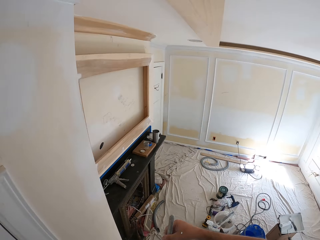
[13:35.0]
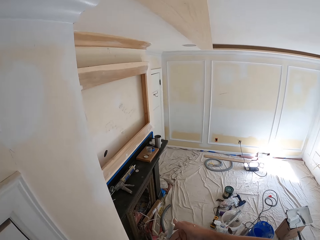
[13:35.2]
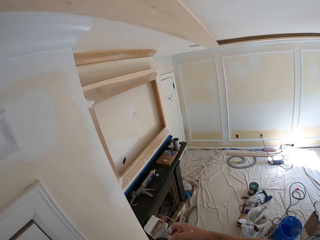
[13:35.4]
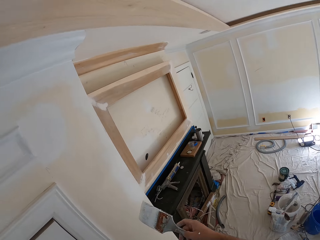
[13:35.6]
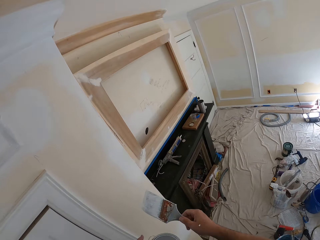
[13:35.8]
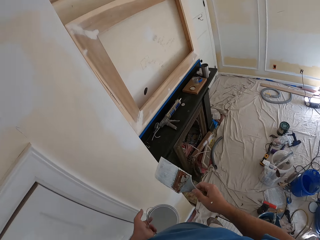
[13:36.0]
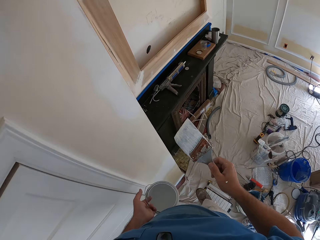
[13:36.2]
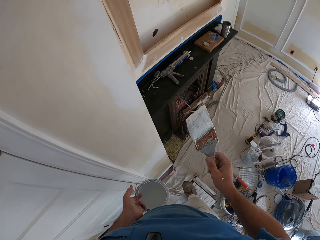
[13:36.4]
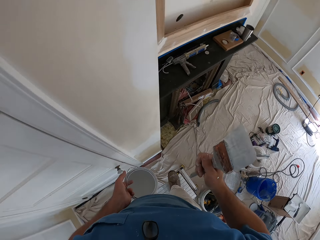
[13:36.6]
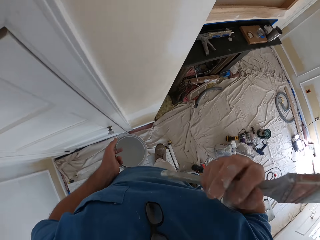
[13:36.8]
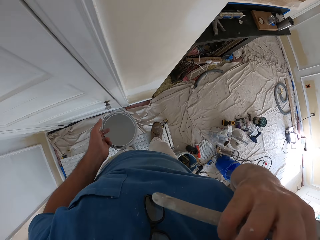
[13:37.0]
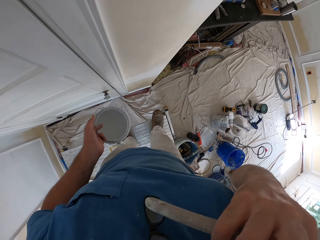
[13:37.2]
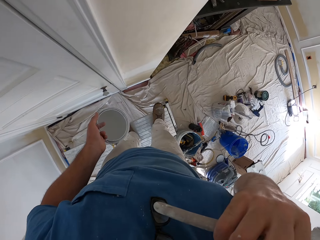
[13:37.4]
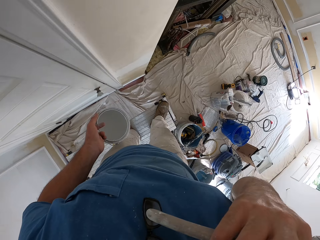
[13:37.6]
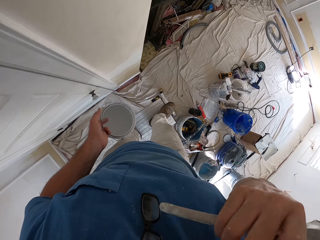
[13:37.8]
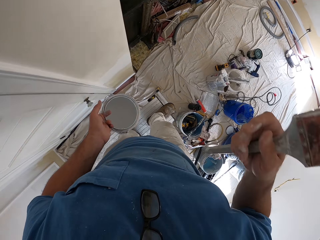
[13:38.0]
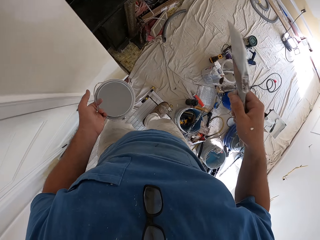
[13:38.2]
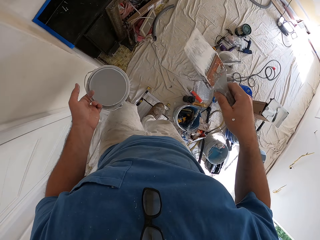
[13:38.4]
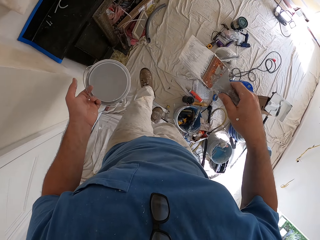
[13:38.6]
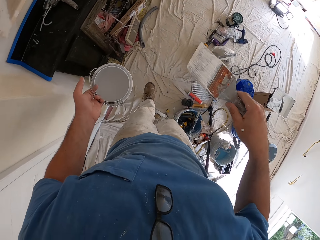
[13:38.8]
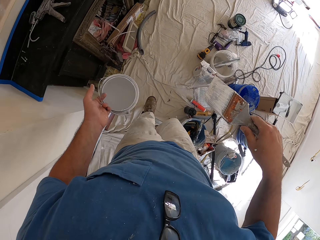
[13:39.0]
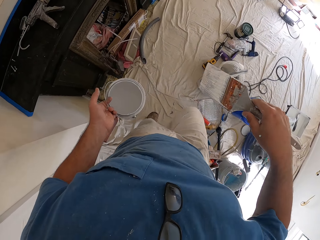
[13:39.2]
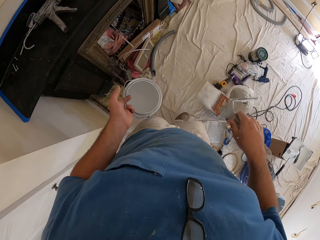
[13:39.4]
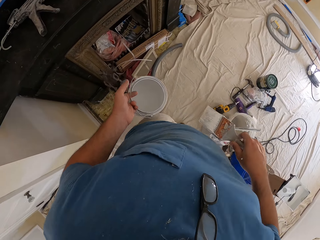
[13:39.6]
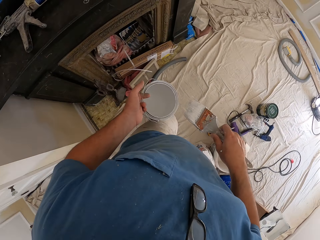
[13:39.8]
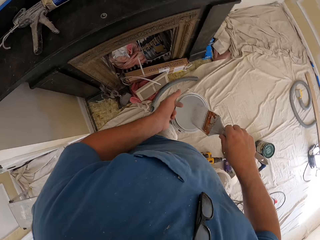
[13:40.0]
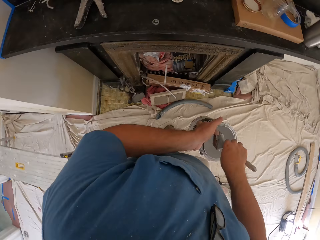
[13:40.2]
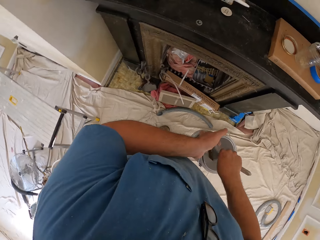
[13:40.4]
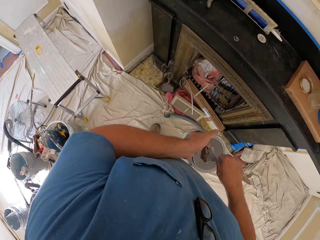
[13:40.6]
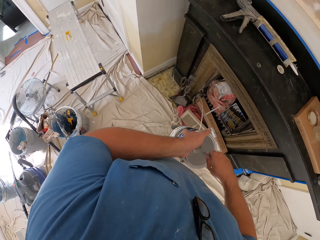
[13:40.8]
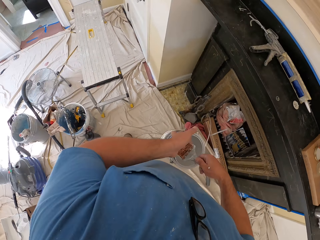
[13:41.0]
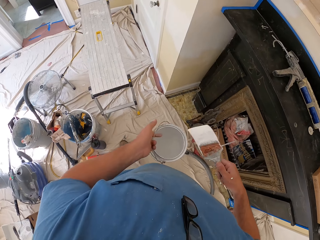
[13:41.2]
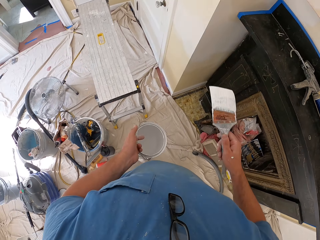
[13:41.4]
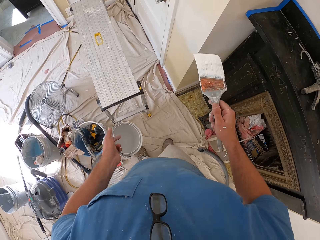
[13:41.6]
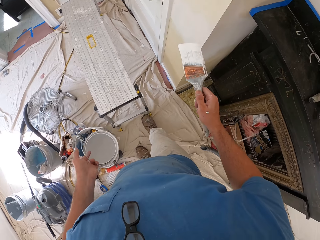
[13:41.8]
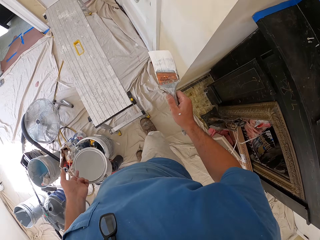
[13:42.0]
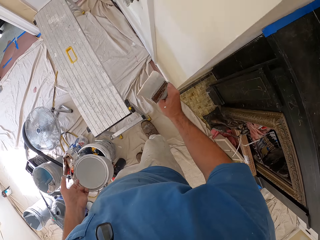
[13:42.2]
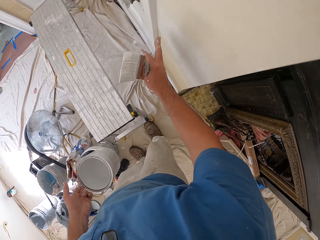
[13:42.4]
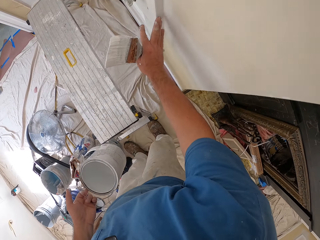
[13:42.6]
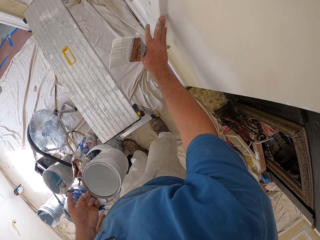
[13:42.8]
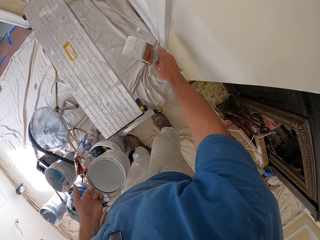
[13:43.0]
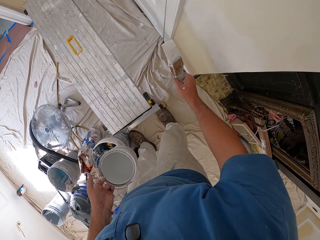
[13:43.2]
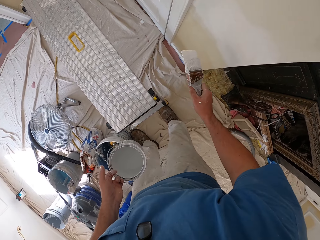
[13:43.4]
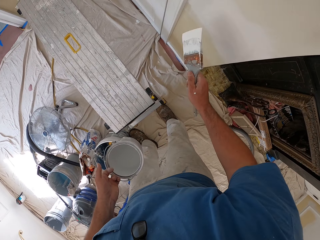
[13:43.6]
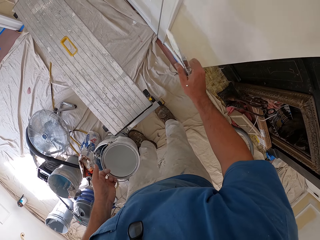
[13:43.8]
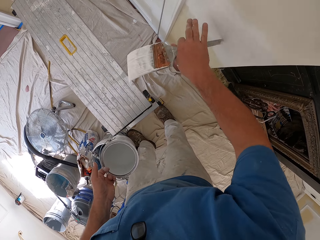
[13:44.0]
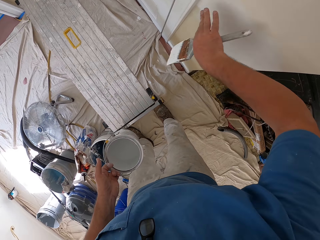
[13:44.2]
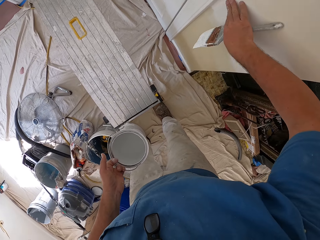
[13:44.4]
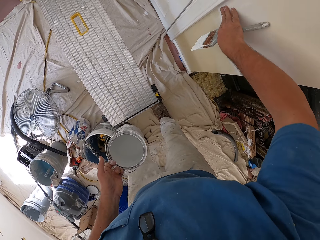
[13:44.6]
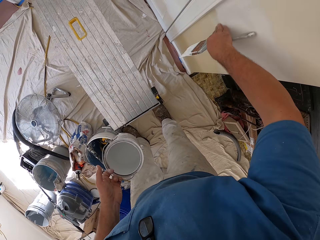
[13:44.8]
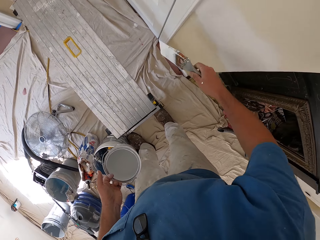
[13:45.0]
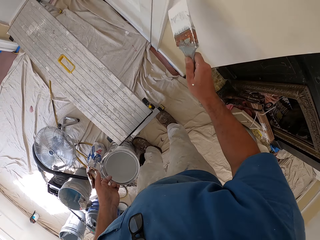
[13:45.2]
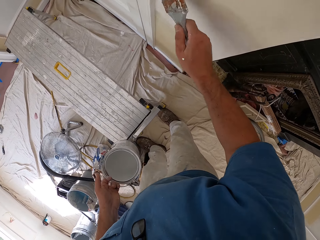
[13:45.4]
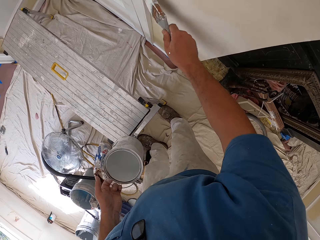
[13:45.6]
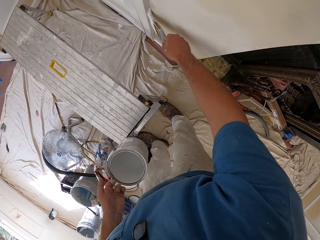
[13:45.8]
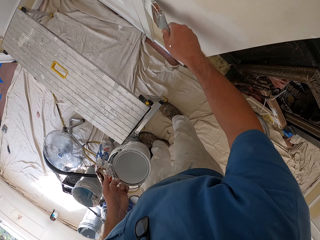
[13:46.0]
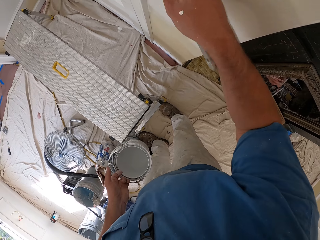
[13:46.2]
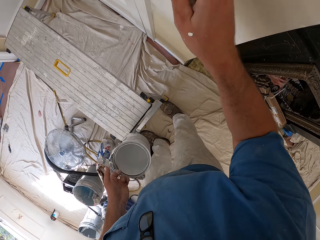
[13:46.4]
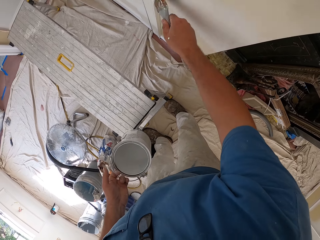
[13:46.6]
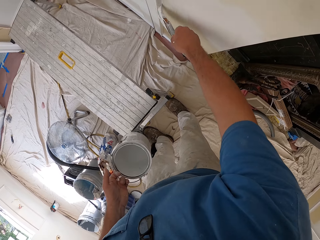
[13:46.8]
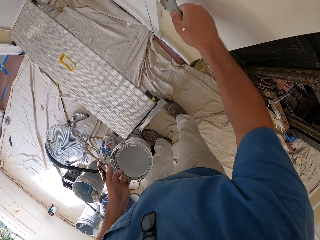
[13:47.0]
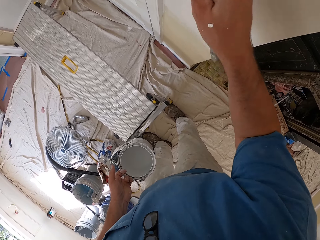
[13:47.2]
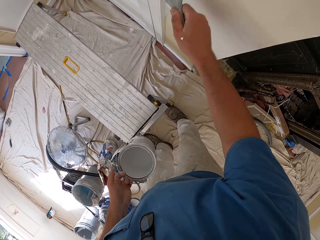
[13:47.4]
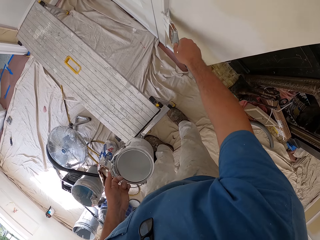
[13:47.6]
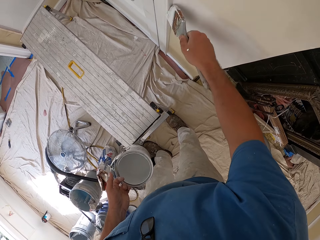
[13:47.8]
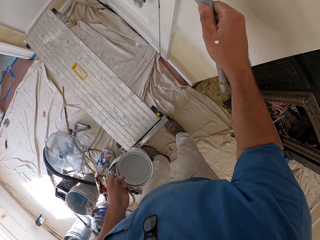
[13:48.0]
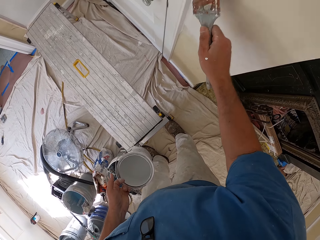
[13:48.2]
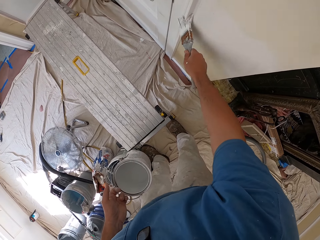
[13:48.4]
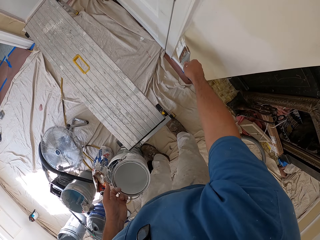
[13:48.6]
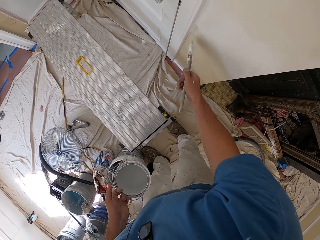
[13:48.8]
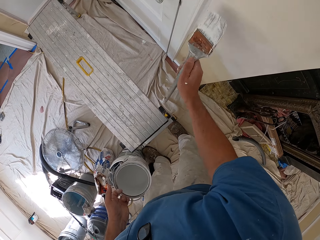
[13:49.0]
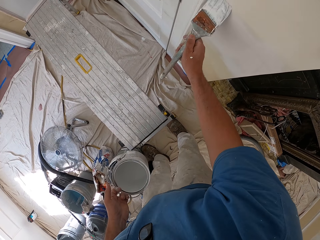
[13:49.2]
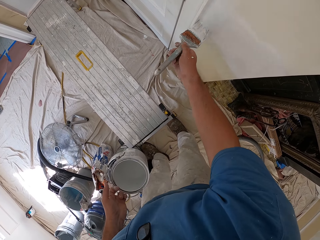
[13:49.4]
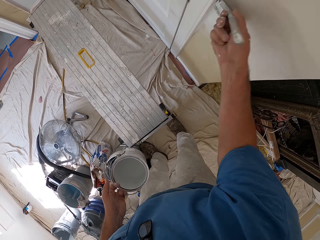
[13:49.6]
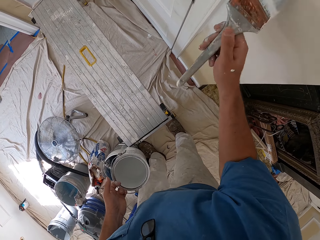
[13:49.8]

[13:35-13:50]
The camera wearer dips the brush into the paint. He removes the brush. He scratches his neck. He gets down from a bench. He walks. He dips the paint brush into the paint can. He removes the brush from the paint. He touches the door post with his right hand. He touches the wall of the room with his right hand. He paints the room wall with the paint brush in his right hand.

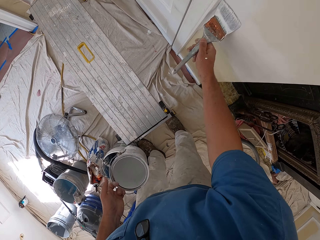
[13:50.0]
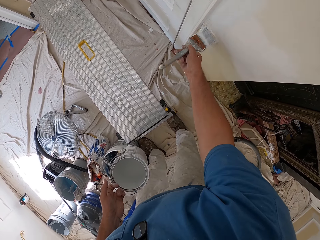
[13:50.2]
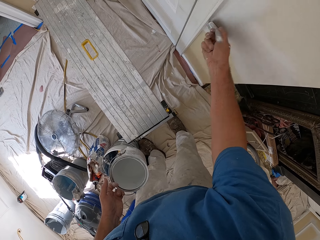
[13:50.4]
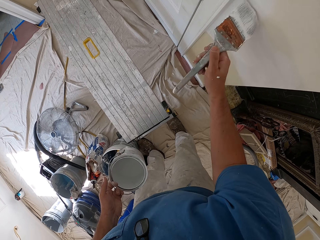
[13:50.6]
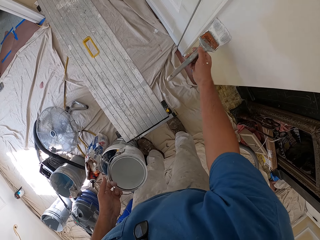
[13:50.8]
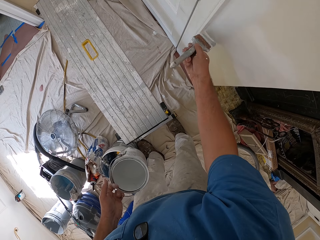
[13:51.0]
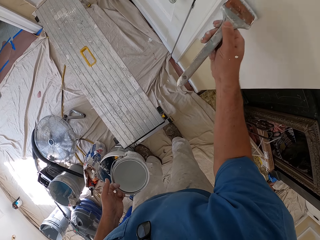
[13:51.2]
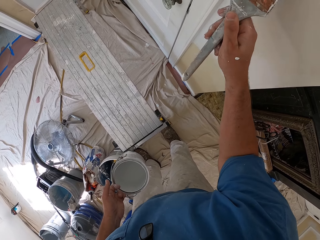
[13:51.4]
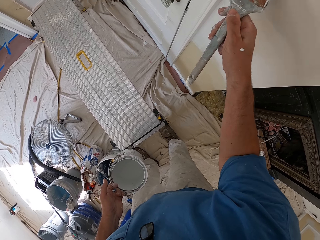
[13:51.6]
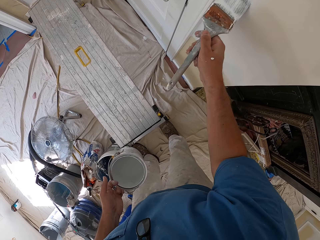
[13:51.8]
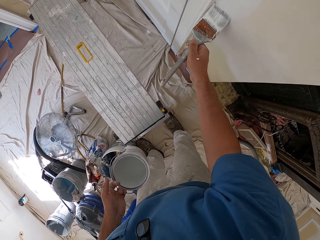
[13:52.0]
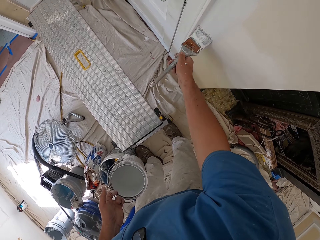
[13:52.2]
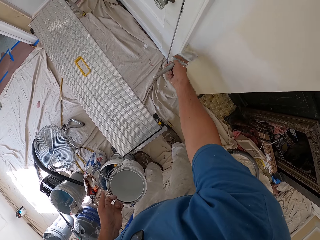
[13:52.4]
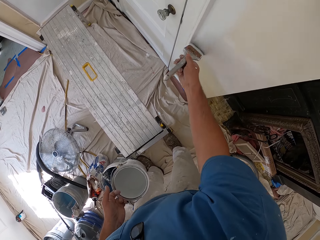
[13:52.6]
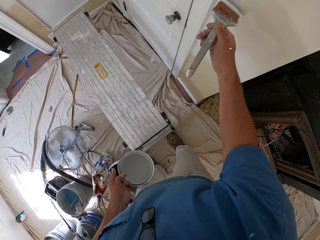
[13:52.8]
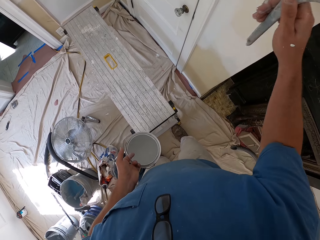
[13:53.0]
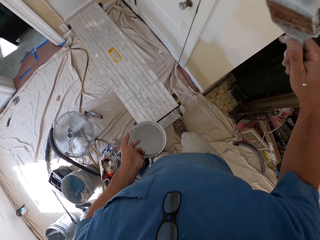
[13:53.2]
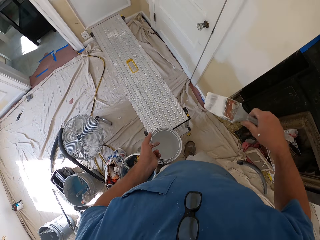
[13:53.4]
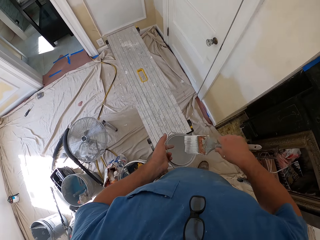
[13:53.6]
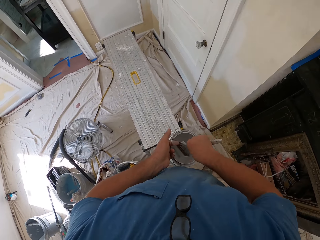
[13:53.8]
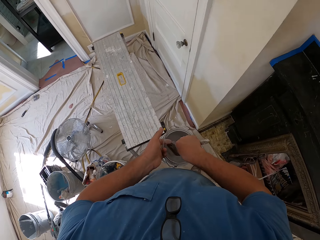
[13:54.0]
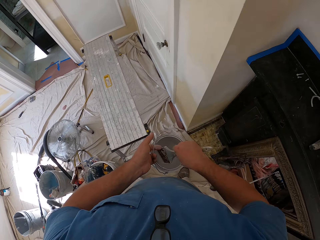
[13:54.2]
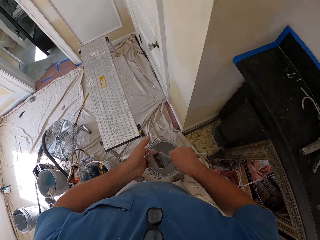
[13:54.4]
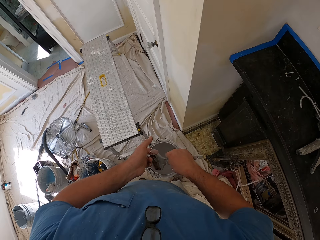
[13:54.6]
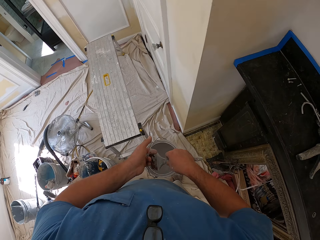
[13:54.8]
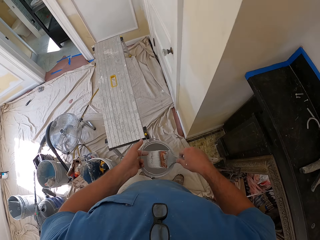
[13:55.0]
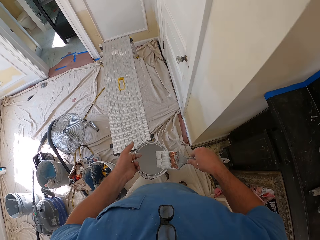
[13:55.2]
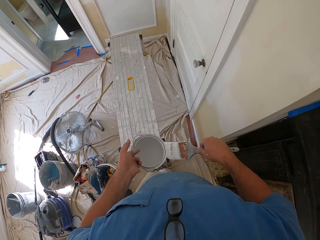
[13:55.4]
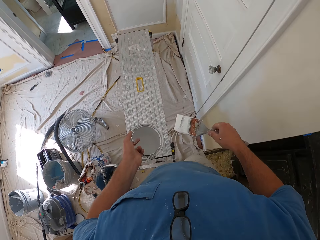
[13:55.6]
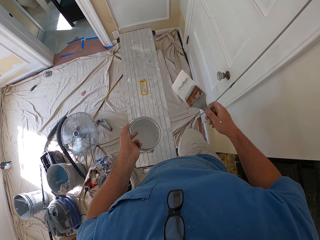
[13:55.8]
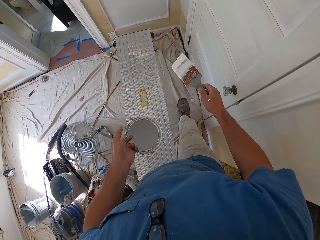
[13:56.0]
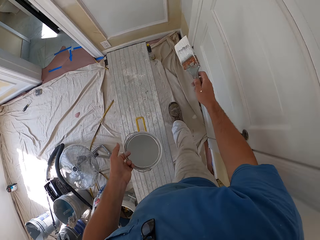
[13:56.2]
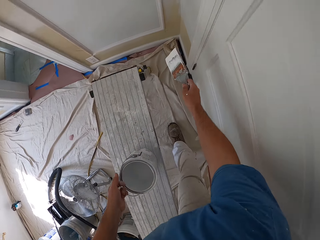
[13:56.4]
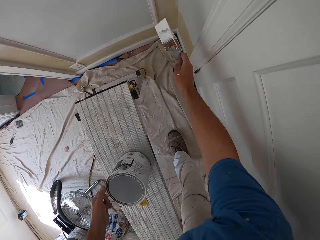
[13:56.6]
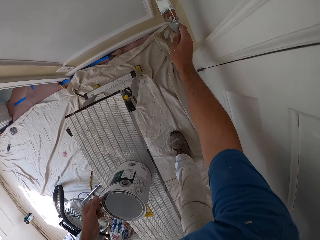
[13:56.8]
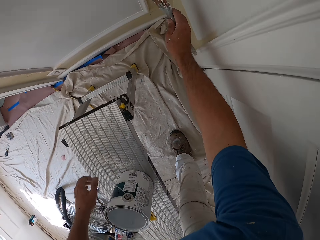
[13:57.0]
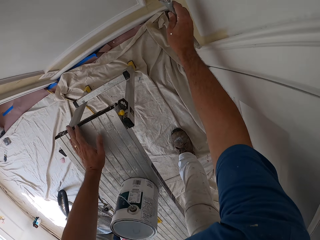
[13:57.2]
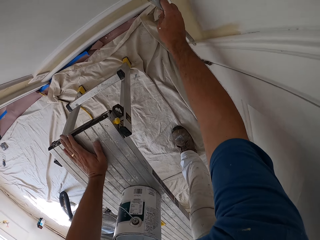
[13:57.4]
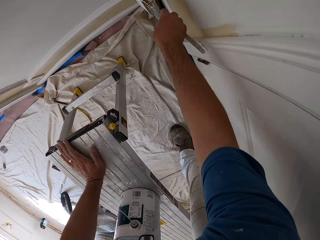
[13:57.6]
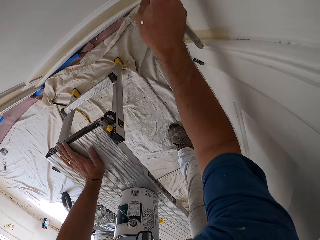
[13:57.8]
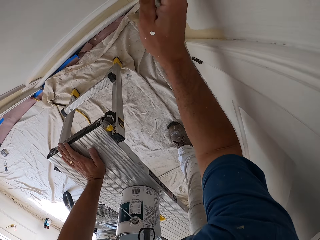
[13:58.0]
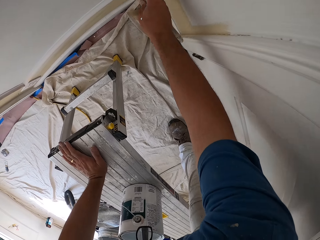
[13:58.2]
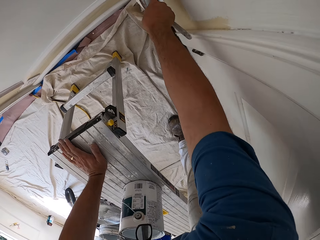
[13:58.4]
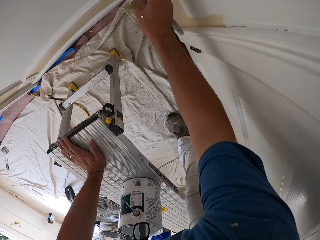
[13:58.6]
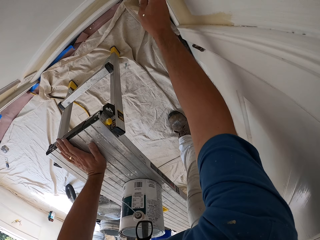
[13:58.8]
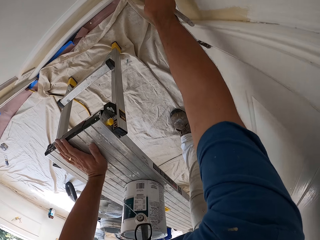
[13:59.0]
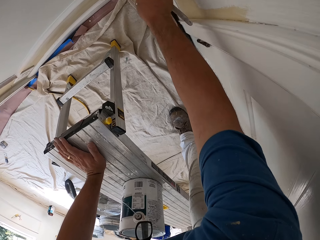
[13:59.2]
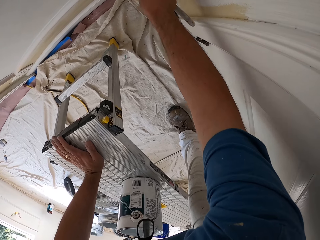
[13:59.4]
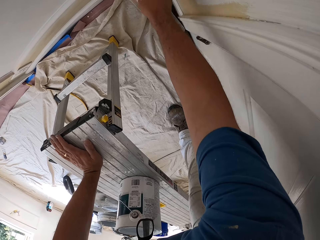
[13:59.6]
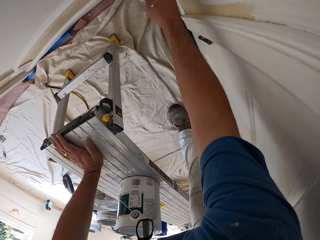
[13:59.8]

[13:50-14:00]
The camera wearer dips the paint brush into the paint can in his left hand. He walks around the room. He places the paint can on the table. He paints the room wall with the paint brush in his right hand.
